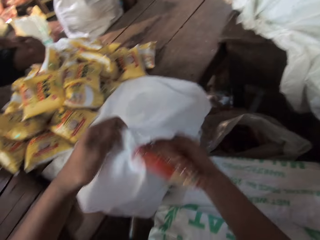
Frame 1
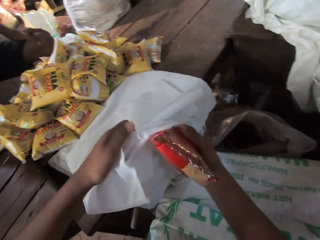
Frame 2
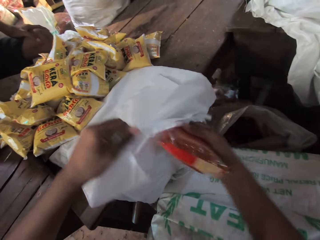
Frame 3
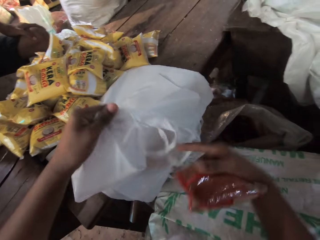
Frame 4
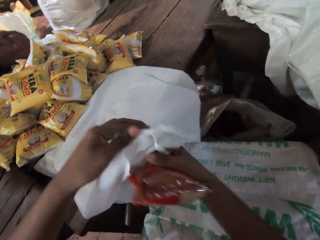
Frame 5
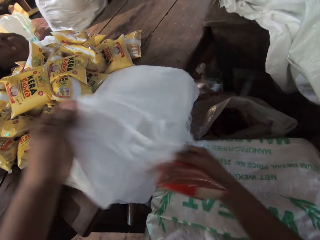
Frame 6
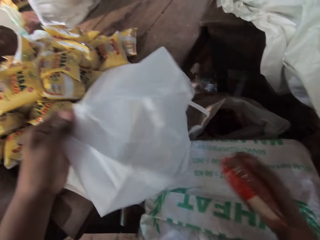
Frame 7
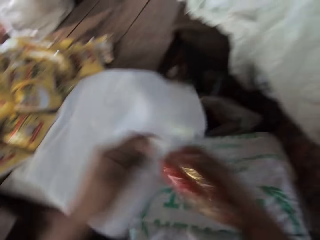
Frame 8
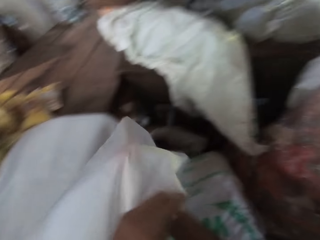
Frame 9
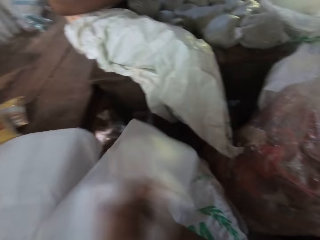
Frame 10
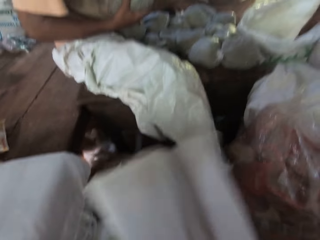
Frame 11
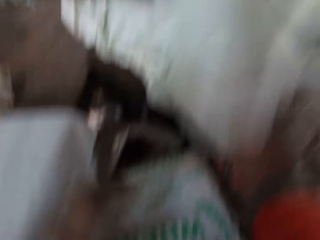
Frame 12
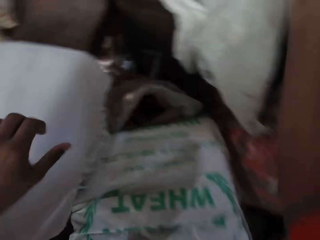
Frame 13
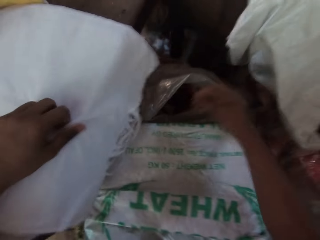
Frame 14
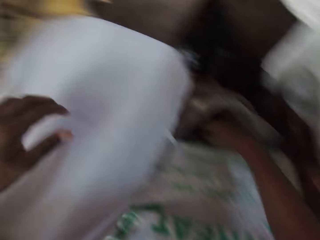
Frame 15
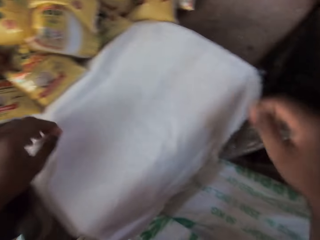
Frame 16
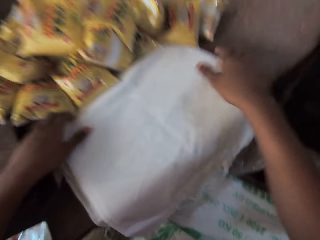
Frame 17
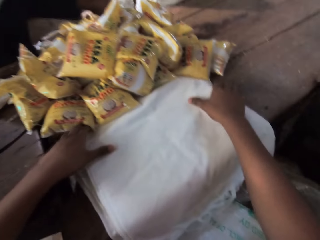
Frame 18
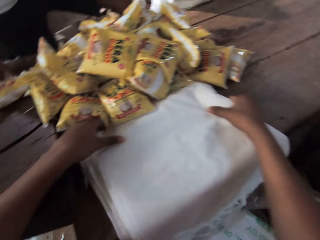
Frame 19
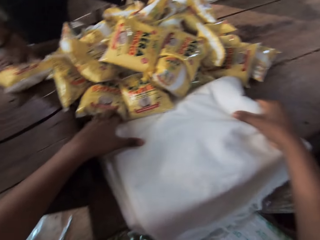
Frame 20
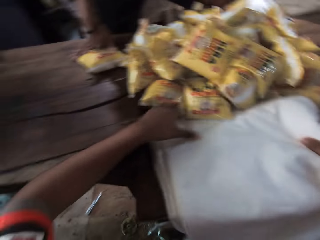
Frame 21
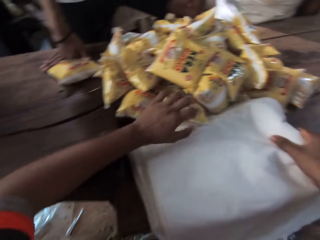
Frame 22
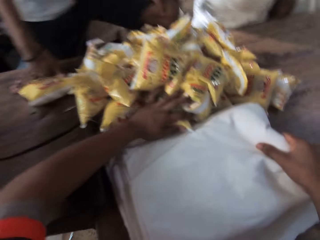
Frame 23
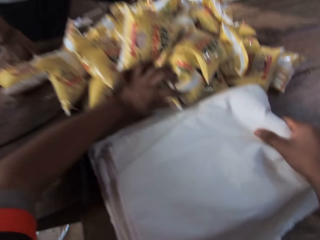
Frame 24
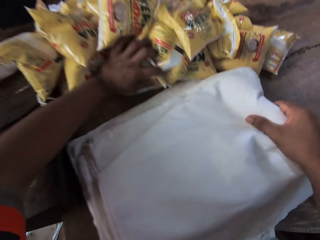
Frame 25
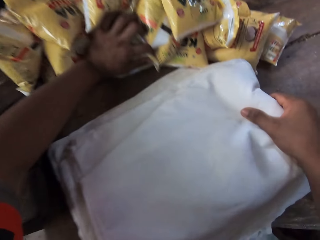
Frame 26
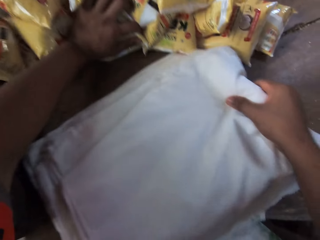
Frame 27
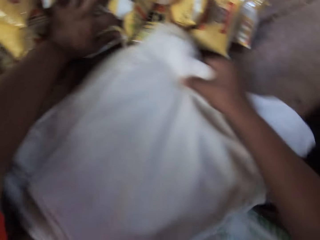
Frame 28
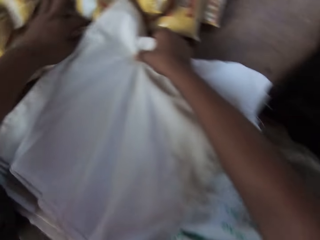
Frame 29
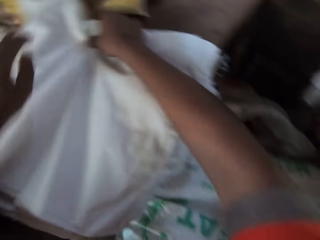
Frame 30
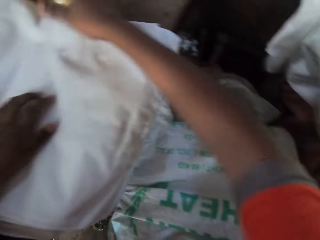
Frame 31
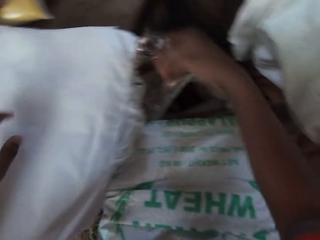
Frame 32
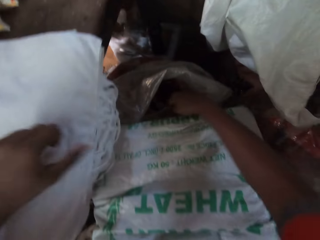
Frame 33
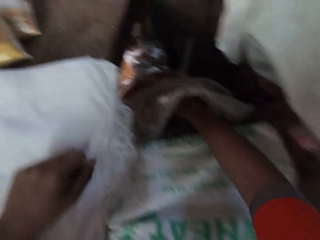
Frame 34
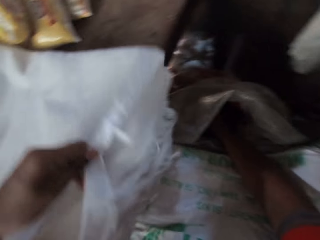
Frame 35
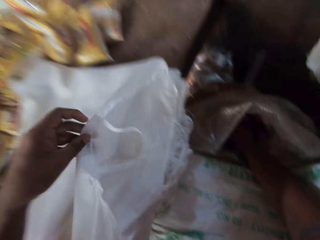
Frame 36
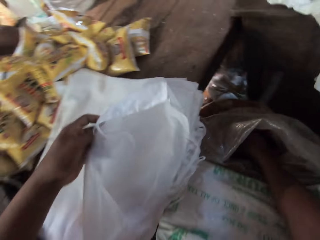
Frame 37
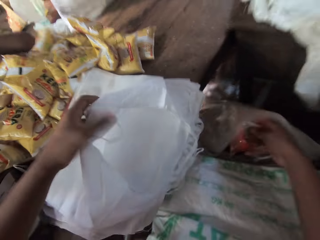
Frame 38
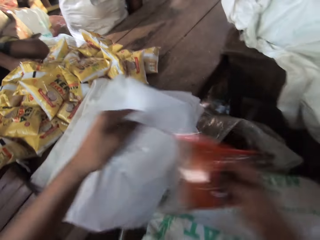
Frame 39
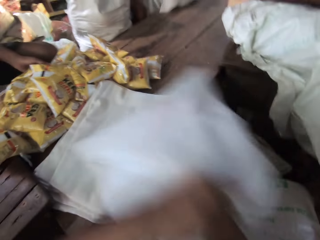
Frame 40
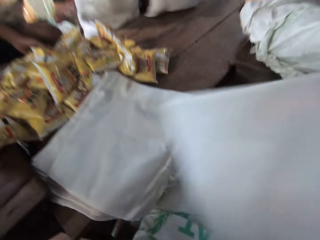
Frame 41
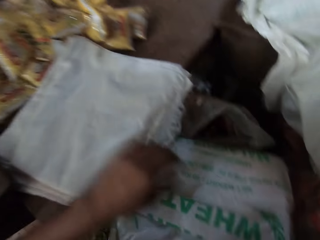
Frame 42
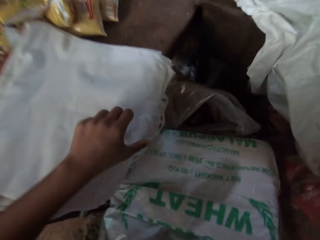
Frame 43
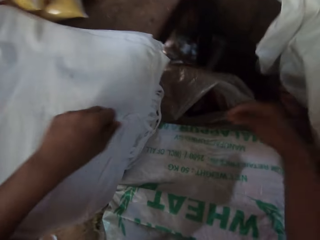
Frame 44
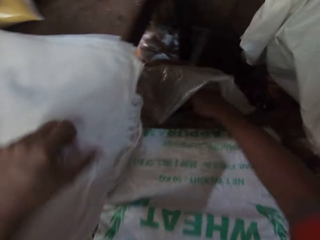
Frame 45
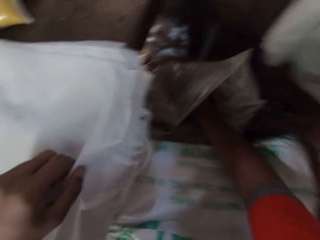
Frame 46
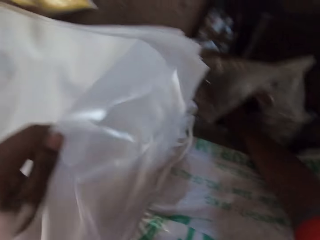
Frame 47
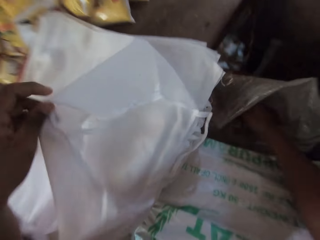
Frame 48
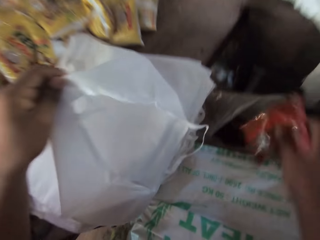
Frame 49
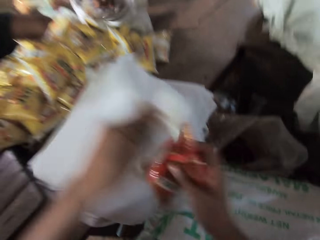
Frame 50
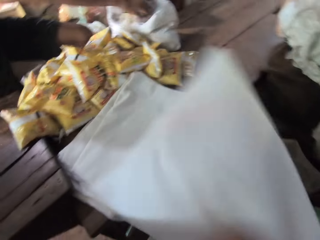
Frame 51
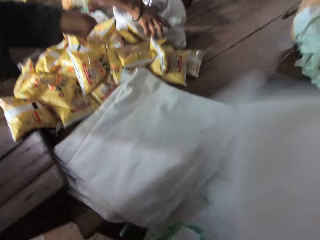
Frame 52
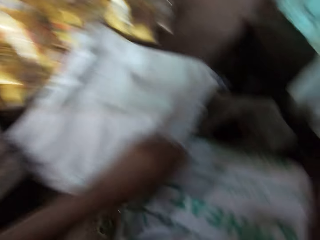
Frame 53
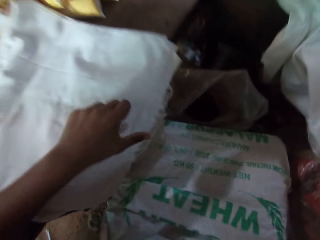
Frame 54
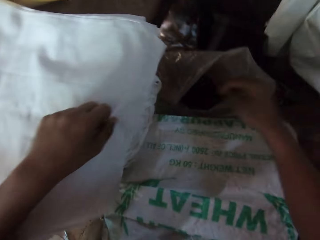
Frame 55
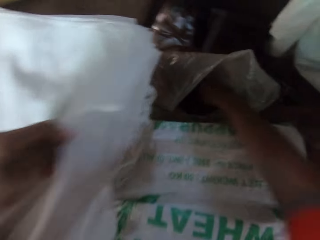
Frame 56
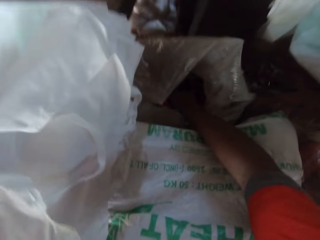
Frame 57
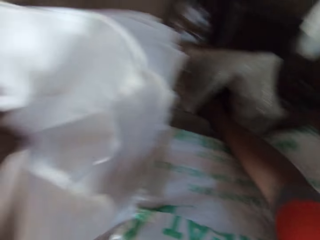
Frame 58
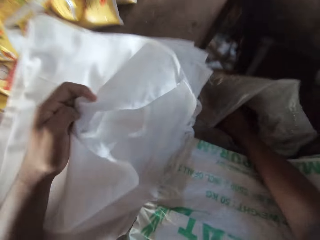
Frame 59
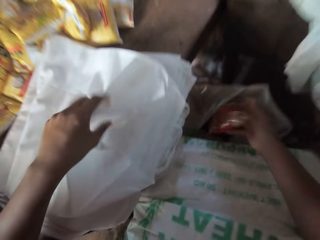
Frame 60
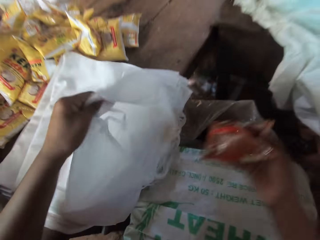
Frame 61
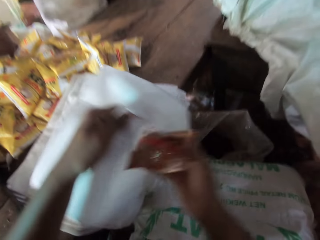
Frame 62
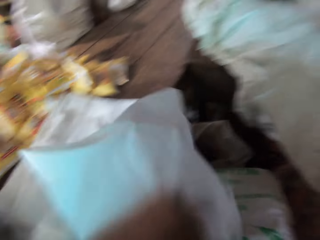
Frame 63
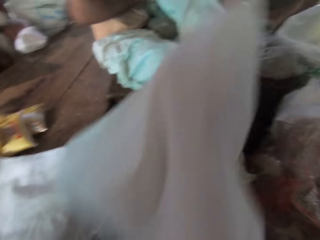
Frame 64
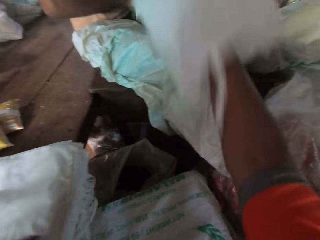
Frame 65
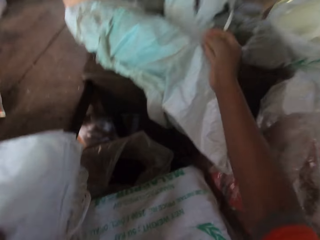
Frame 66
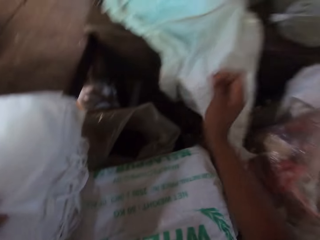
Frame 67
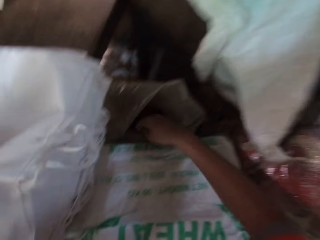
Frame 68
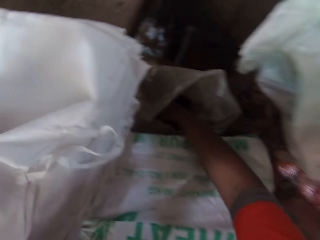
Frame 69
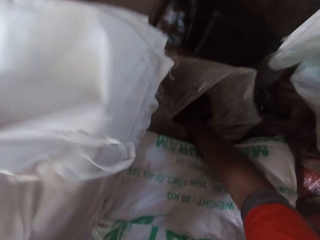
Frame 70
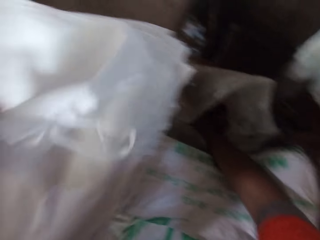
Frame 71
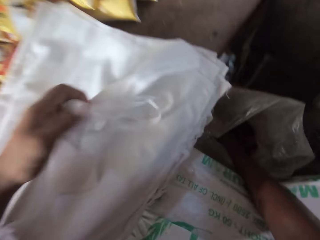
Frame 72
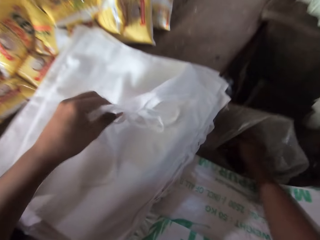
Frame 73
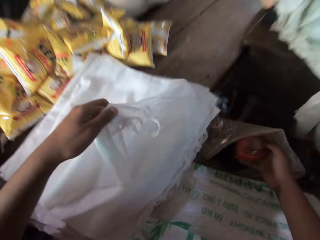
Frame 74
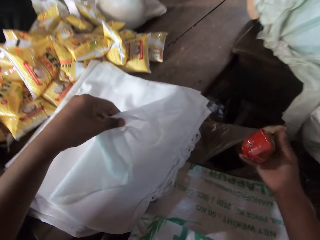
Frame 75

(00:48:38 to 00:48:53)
The camera wearer puts the sachet of chili powder in his right hand into a bag in his left hand. He widens the bag in his left hand with his right hand. He puts the sachet of chili powder in his right hand into a bag in his left hand. He throws the bag in his right hand on the table. He holds the bags on the table. He moves the sachets of coconut oil on the table with his left hand, and moves bags on the table with his right hand. He adjusts bags on the table. He opens a bag on the table with his left hand. He picks up a sachet of chili powder from a sack on the ground with his right hand. He puts the sachet of chili powder in his right hand into the bag. He throws the bag in his right hand on the table. He picks up a sachet of chili powder from the sack on the ground with his right hand. He opens a bag on the table with his left hand. He puts the sachet of chili powder in his right hand into a bag in his left hand. He throws the bag in his right hand on the table. He opens a bag on the table with his left hand. He picks up a sachet of chili powder from the sack on the ground with his right hand. He puts the sachet of chili powder in his right hand into a bag in his left hand. He throws the bag in his right hand on the table. He picks up a sachet of chili powder from the sack on the ground with his right hand.

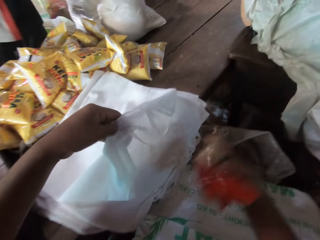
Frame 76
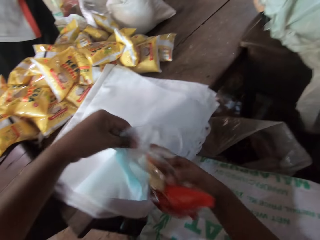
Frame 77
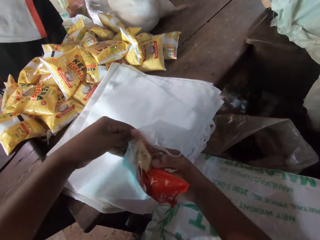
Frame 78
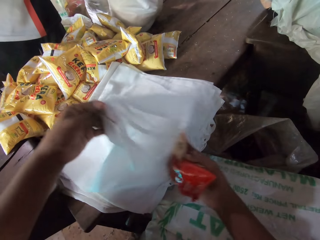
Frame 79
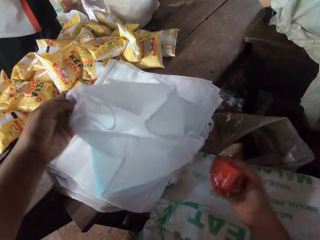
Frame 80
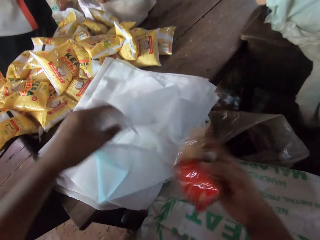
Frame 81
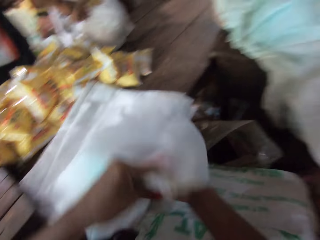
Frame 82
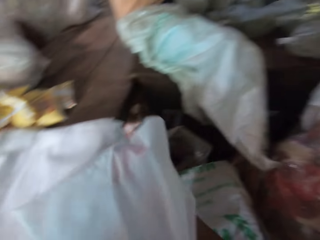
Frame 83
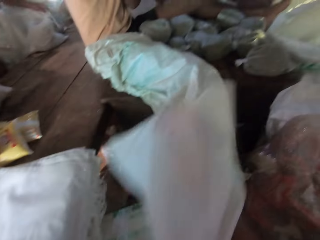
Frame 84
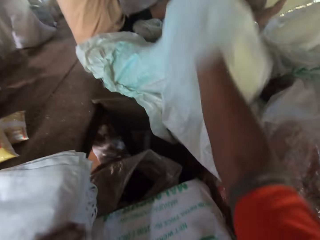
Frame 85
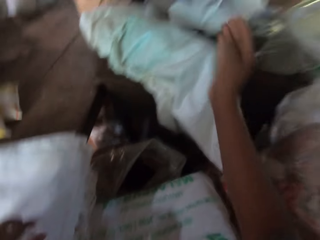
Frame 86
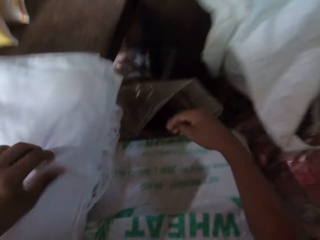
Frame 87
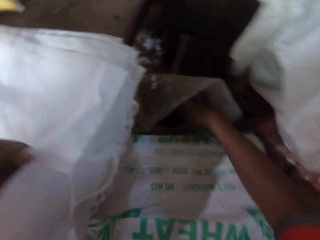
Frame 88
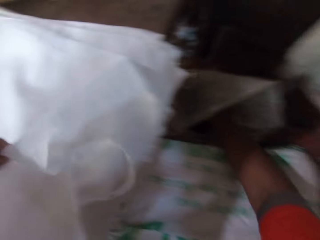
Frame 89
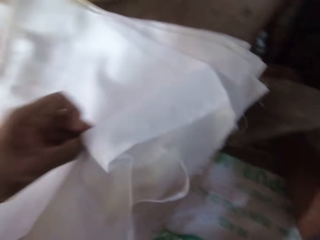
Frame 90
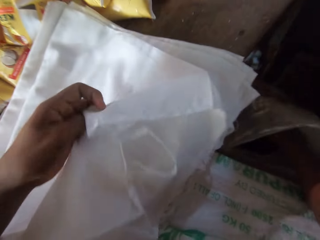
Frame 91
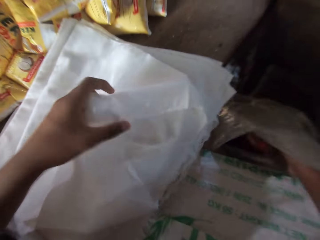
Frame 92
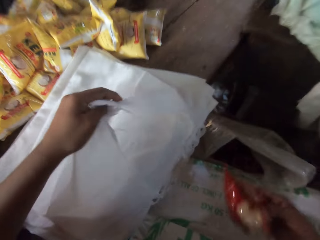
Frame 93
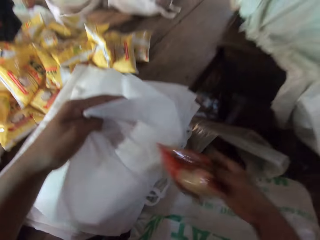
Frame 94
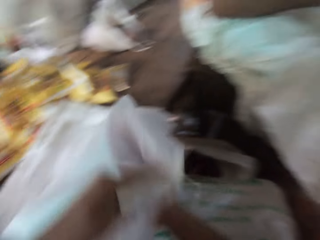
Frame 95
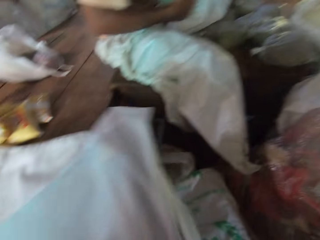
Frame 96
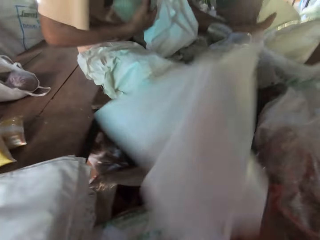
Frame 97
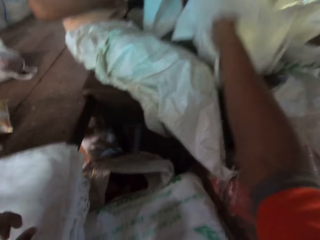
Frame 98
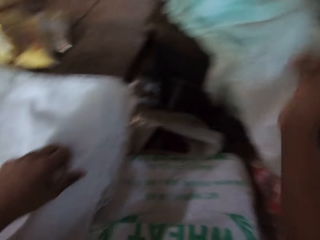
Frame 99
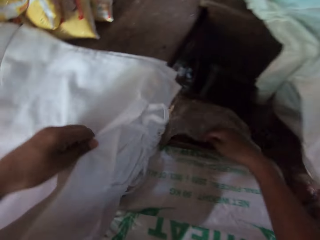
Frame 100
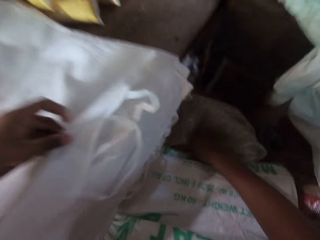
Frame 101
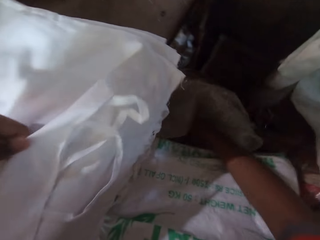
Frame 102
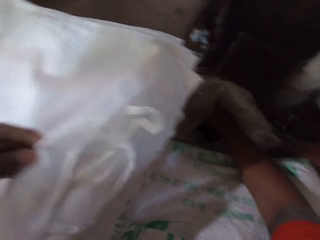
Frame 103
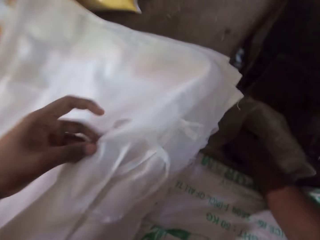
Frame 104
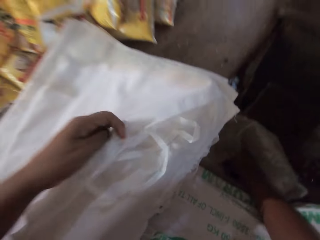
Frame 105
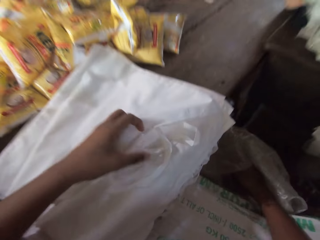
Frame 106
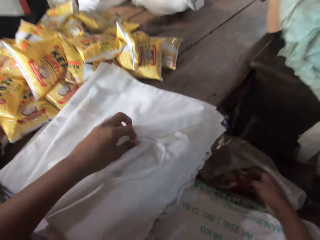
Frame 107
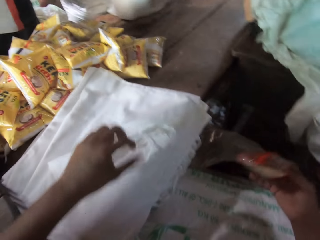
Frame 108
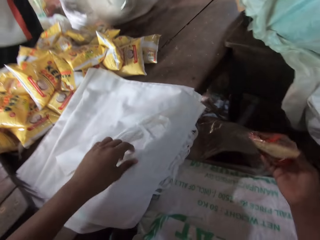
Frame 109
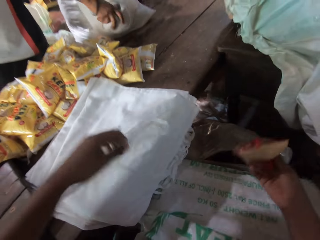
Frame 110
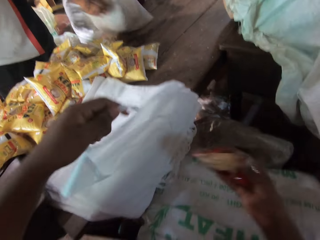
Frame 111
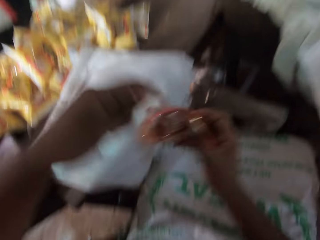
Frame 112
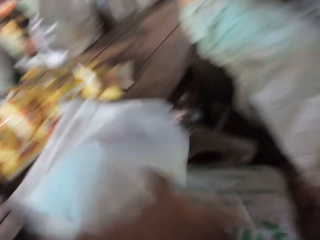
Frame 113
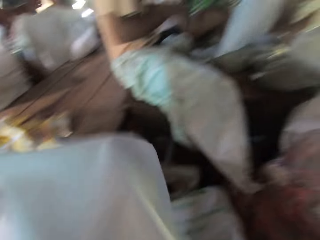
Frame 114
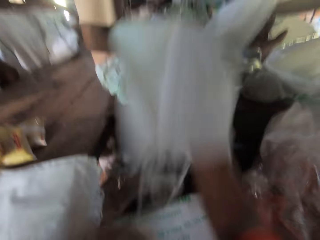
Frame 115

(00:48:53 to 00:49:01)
The camera wearer opens a bag on the table with his left hand. He opens the bag with his hands. He puts the sachet of chili powder in his right hand into a bag in his left hand. He throws the bag in his right hand on the table. He picks up a sachet of chili powder from a sack on the ground with his right hand. He puts the sachet of chili powder in his right hand into a bag in his left hand. He throws the bag in his right hand on the table. He picks up a sachet of chili powder from the sack on the ground with his right hand. He puts the sachet of chili powder in his right hand into a bag in his left hand. He throws the bag in his right hand on the table.
